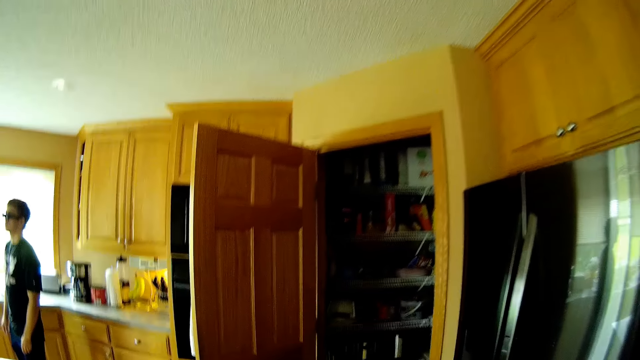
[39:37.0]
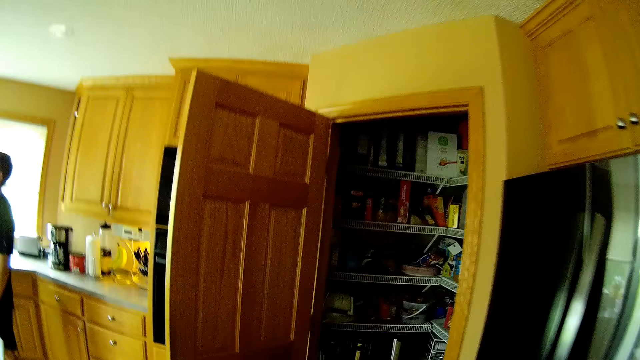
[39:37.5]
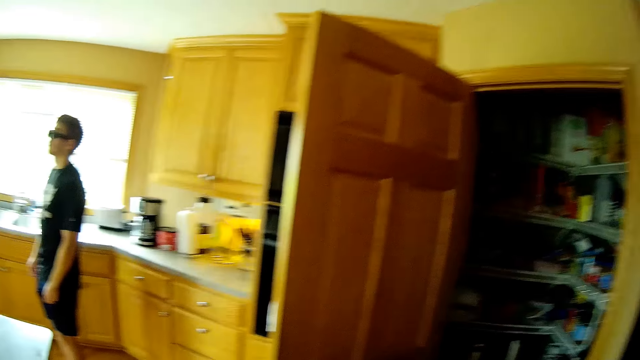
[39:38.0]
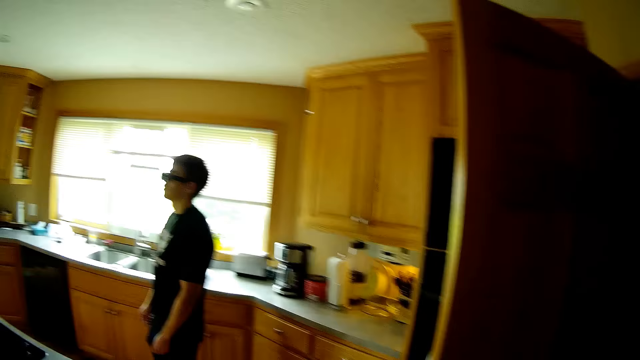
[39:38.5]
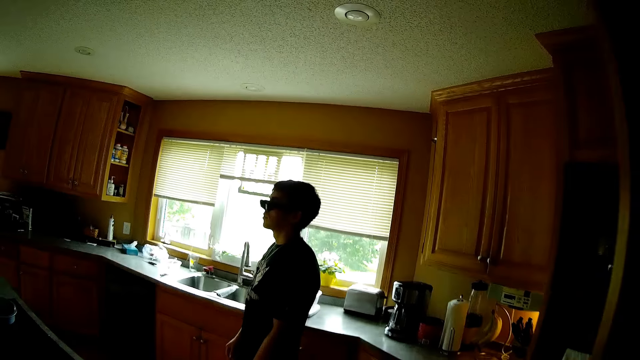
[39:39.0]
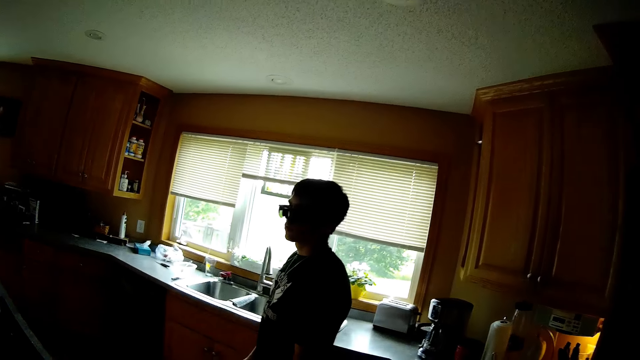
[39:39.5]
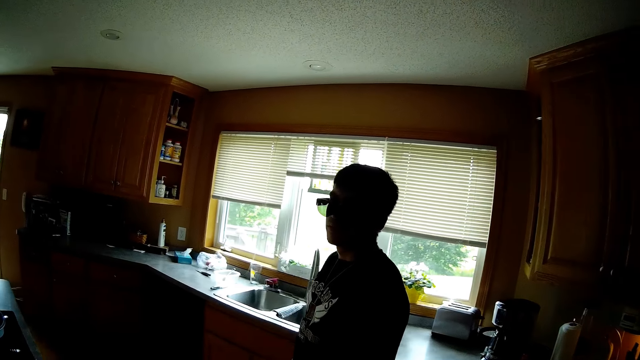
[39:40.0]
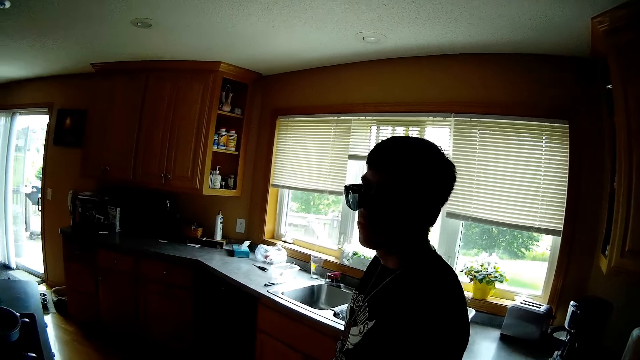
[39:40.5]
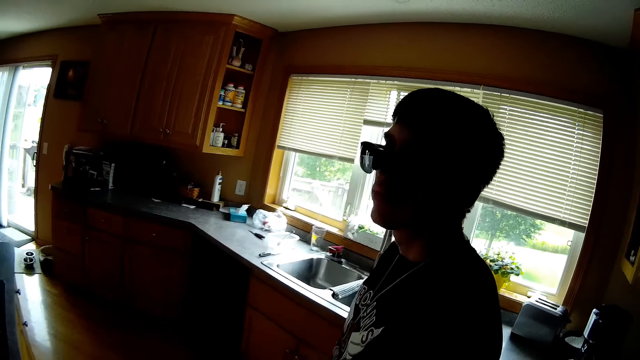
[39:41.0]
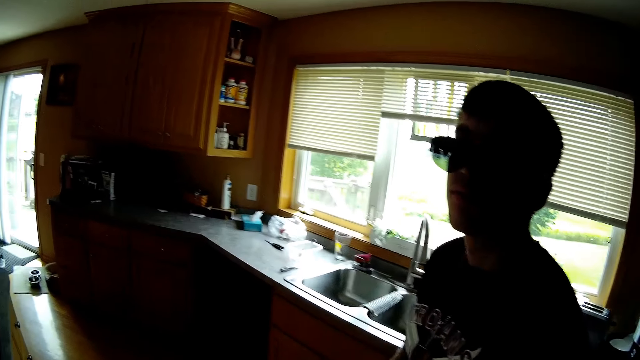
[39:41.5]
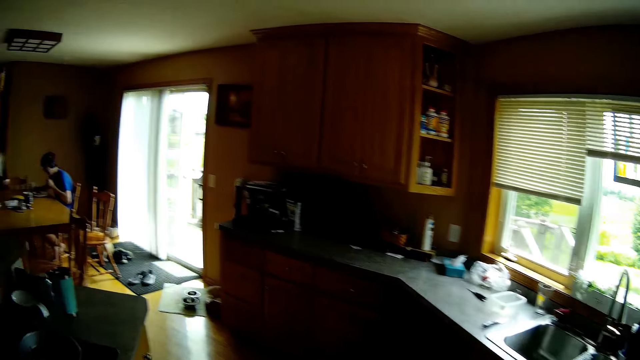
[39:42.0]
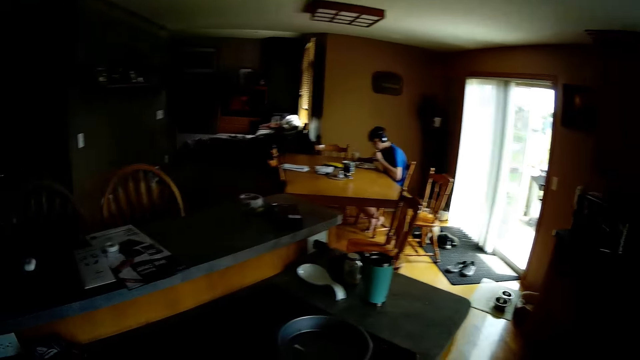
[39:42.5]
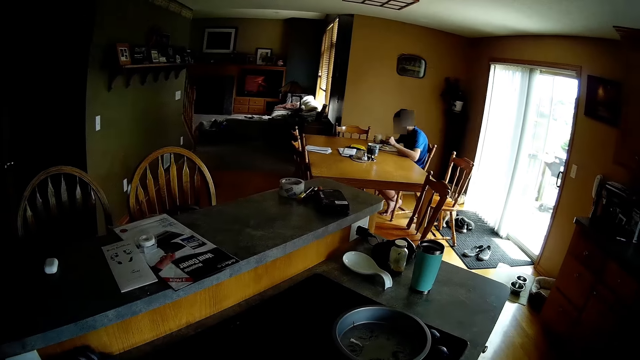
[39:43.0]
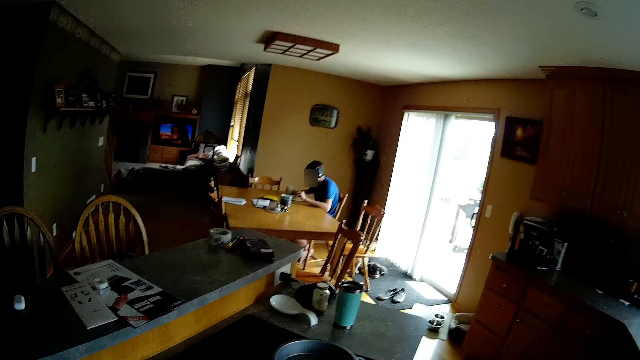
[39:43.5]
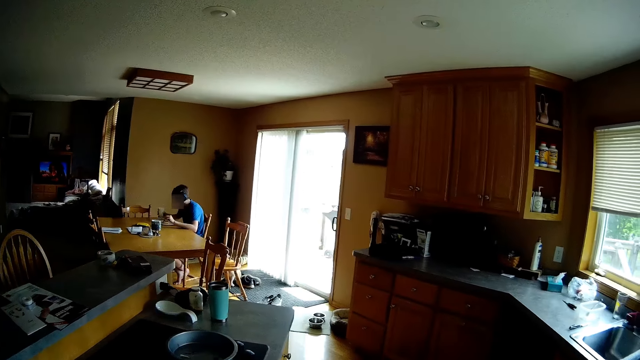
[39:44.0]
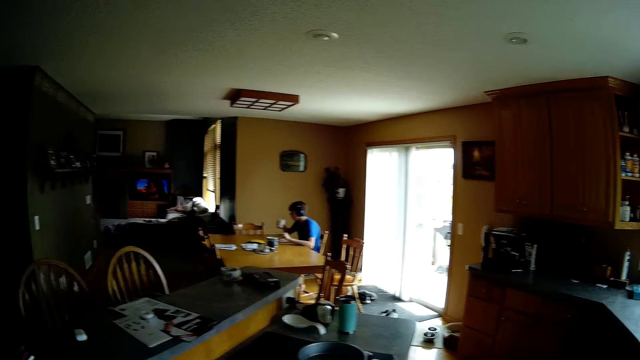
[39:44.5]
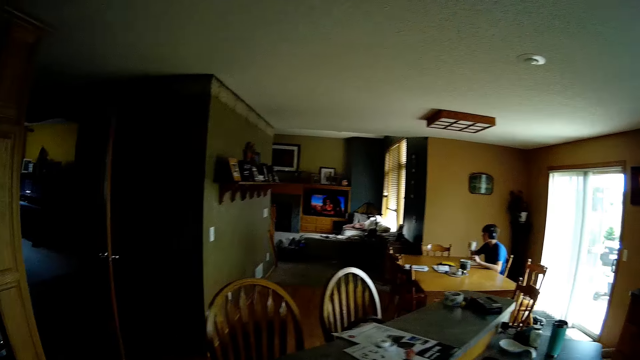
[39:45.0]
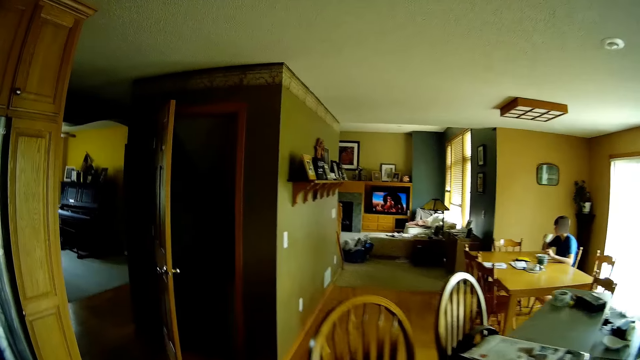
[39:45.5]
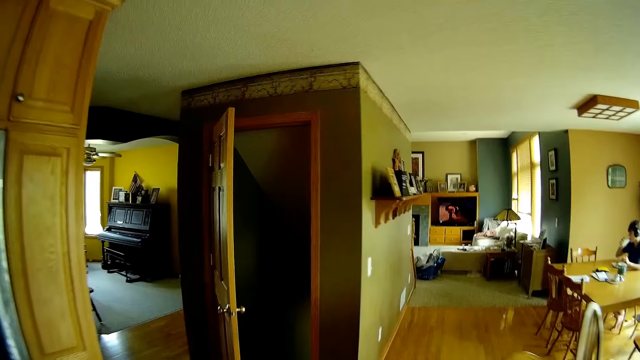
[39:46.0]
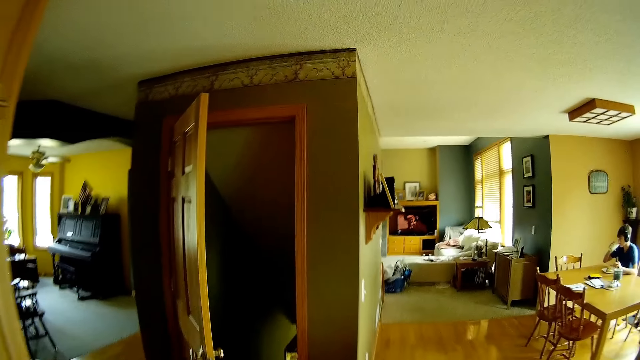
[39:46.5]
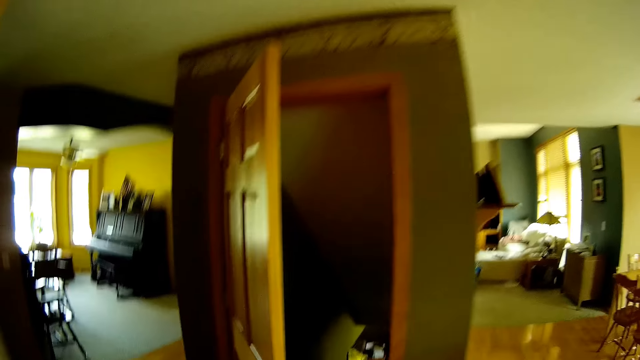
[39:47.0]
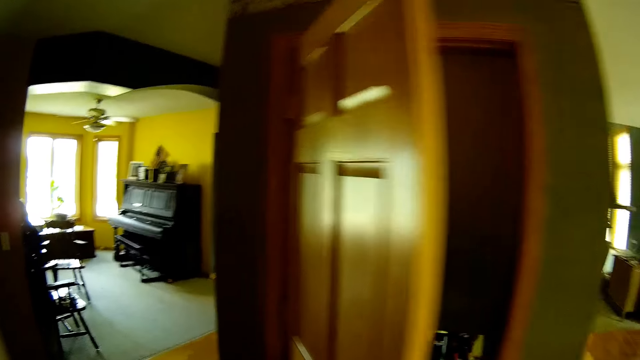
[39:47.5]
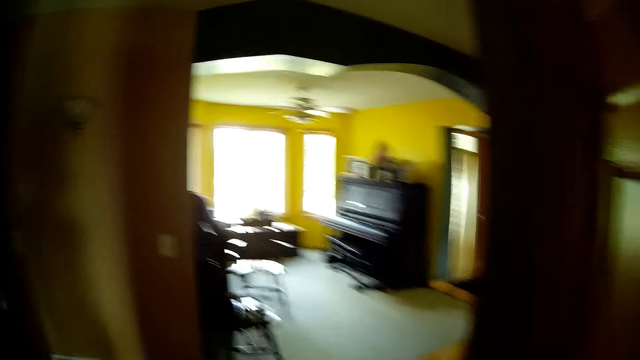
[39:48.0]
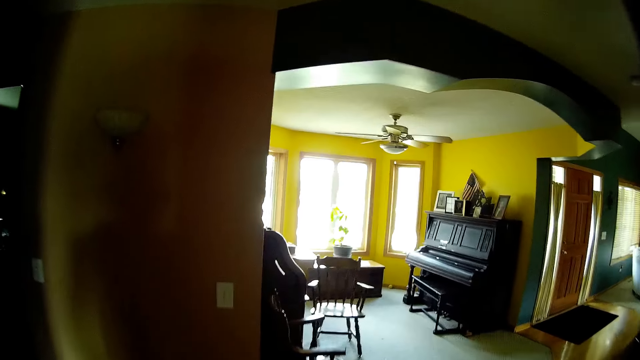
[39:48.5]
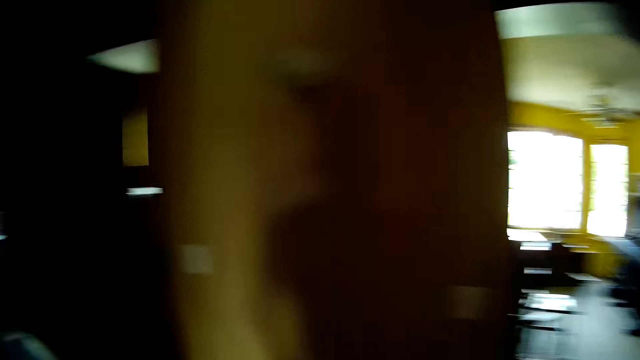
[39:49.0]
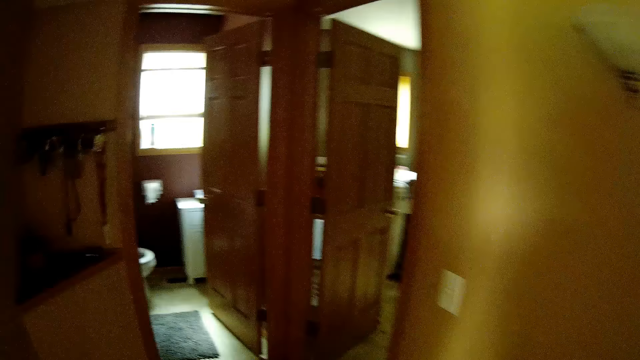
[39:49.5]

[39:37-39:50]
The camera wearer looks around the house. They walk around the house.

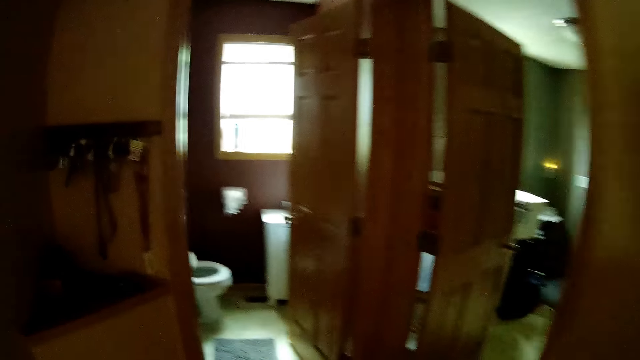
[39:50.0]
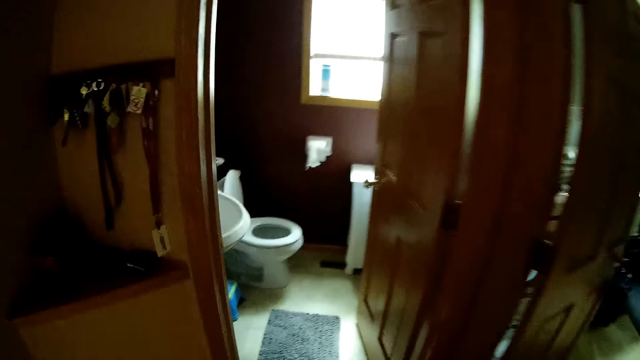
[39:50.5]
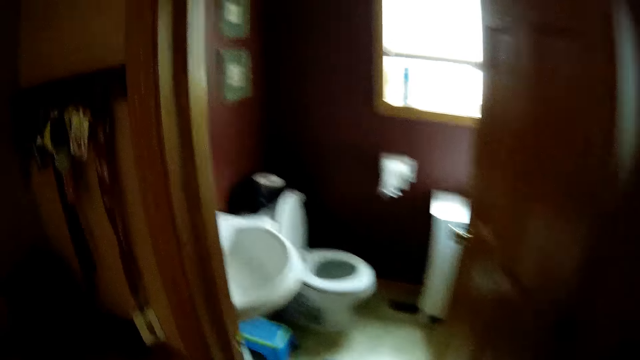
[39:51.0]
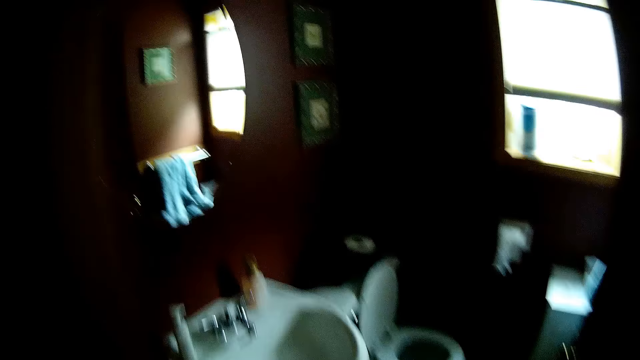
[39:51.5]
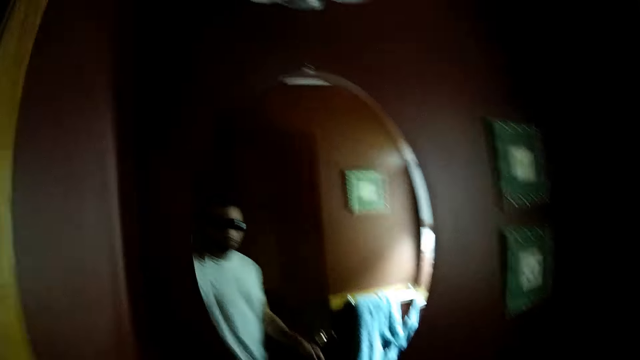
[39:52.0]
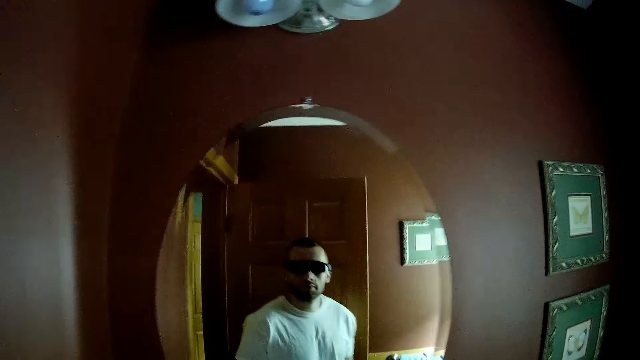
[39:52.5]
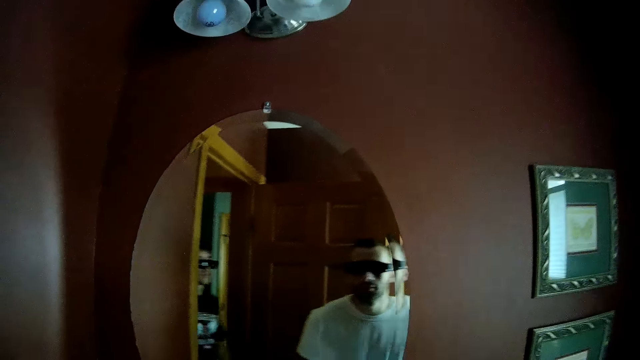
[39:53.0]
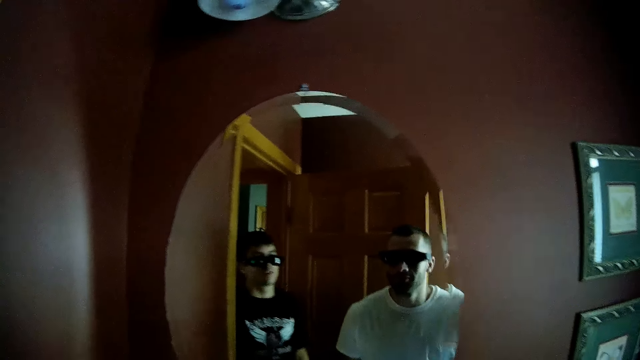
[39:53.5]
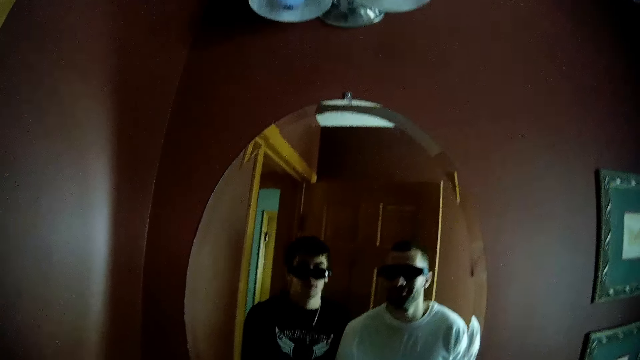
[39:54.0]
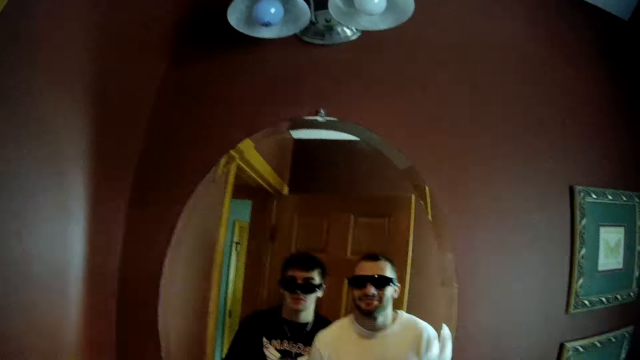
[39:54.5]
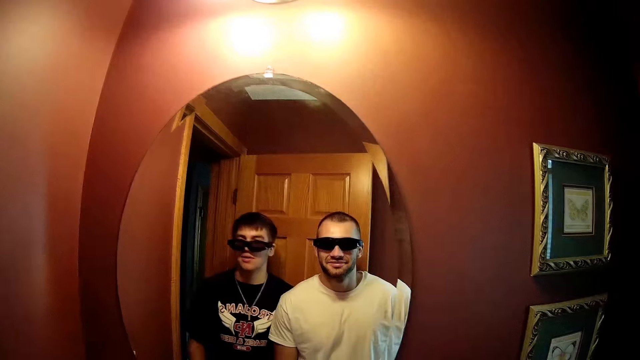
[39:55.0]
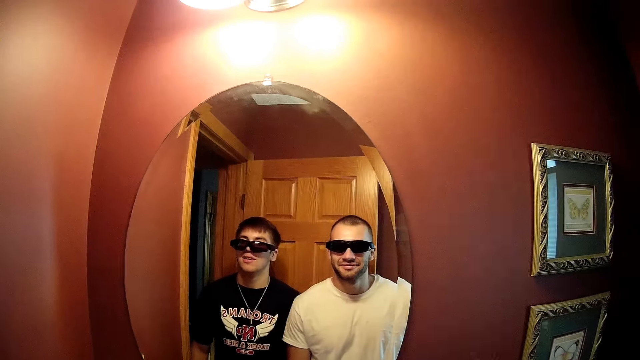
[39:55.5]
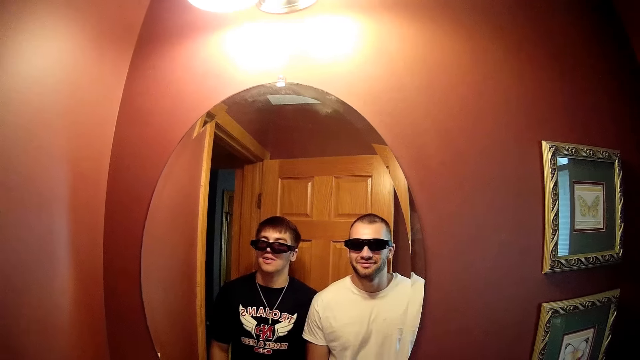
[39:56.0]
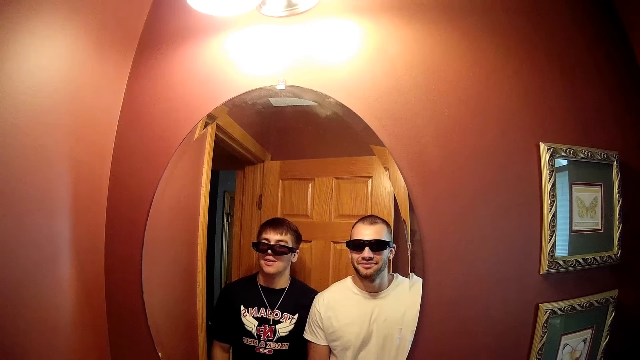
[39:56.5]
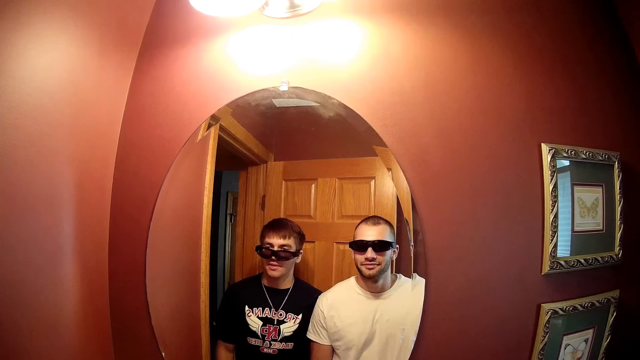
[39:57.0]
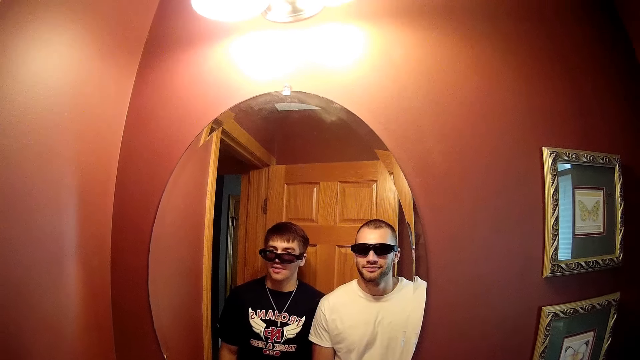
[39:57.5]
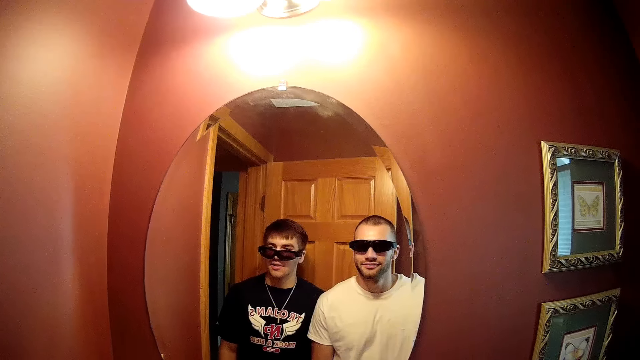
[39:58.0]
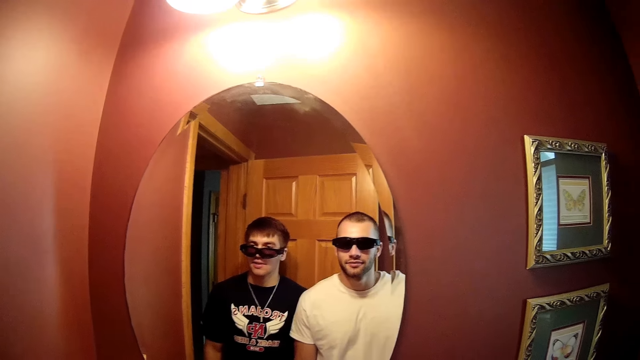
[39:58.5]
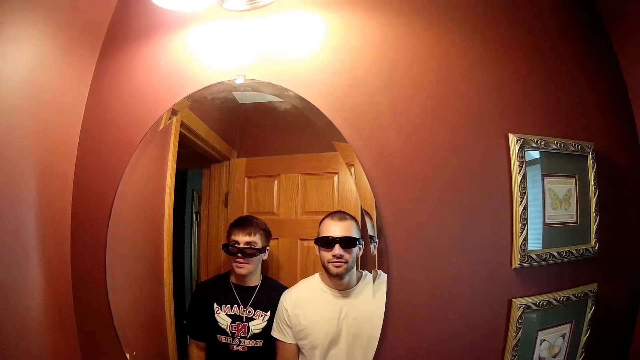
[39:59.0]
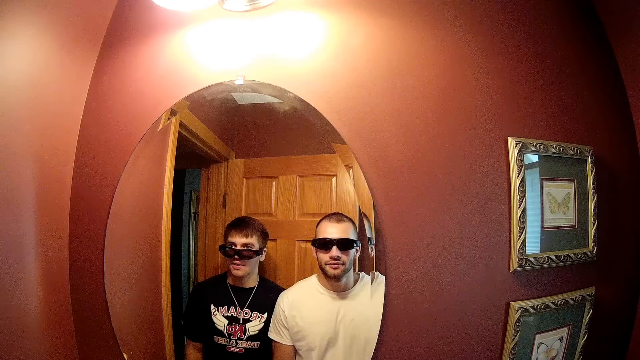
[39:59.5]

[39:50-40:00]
The camera wearer puts on the lights. He looks at himself in the mirror.
